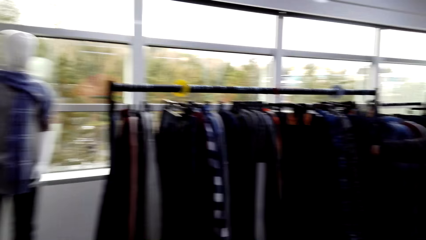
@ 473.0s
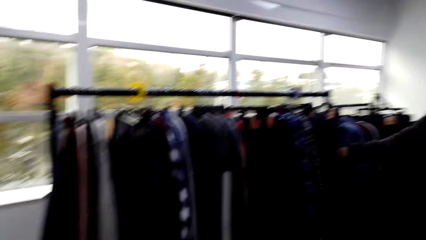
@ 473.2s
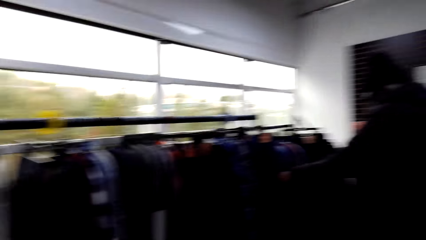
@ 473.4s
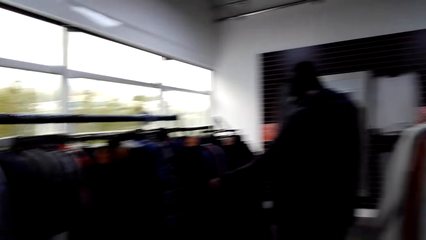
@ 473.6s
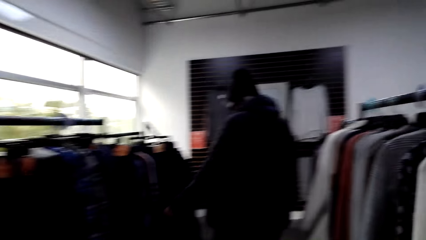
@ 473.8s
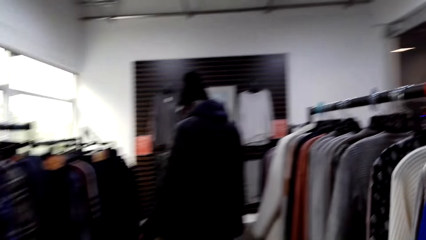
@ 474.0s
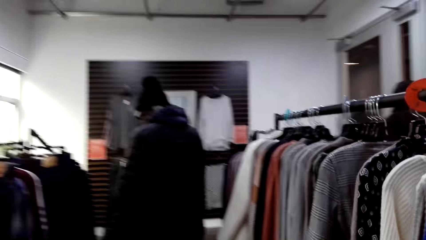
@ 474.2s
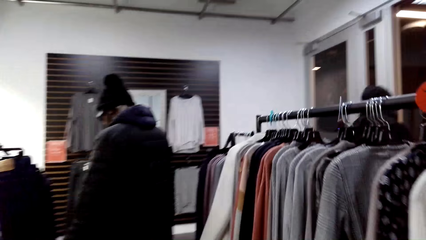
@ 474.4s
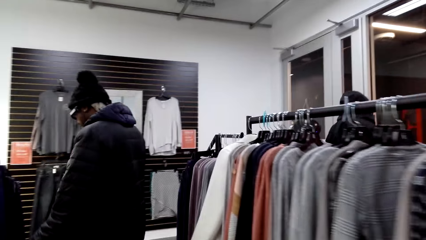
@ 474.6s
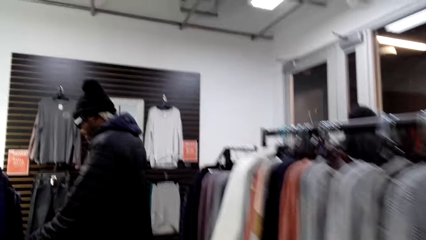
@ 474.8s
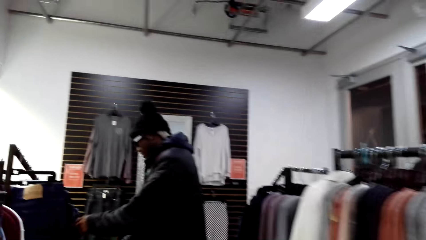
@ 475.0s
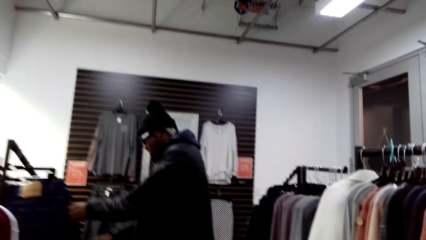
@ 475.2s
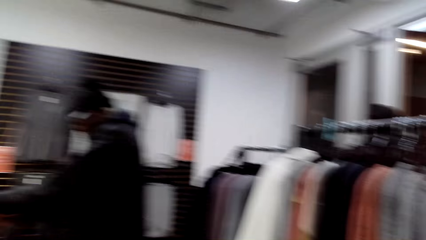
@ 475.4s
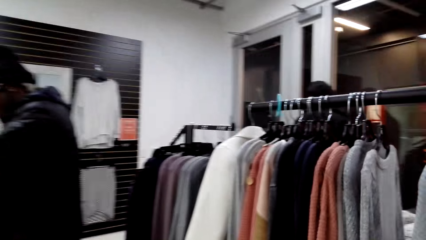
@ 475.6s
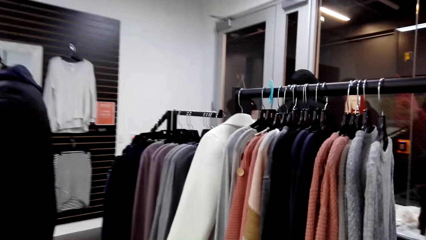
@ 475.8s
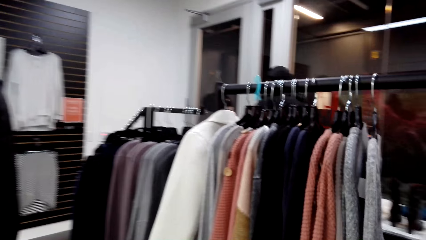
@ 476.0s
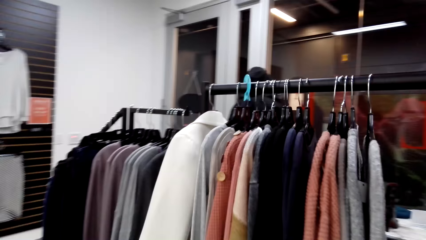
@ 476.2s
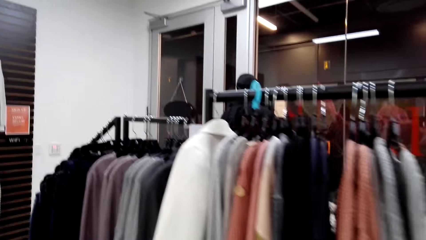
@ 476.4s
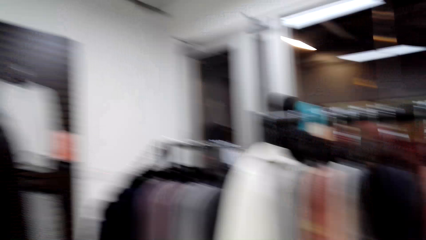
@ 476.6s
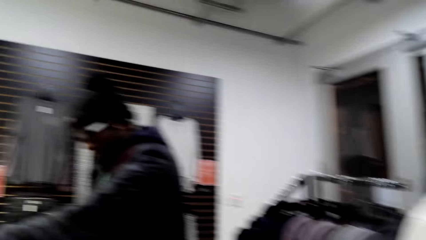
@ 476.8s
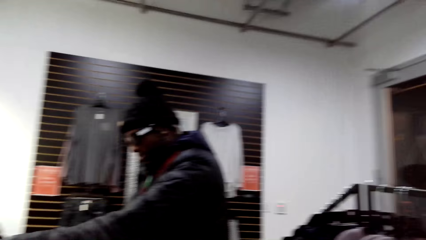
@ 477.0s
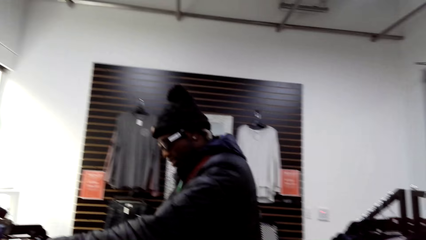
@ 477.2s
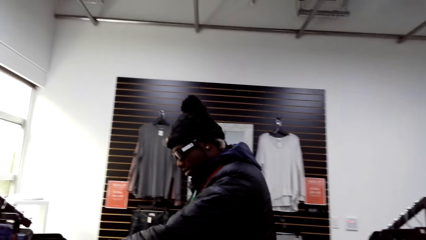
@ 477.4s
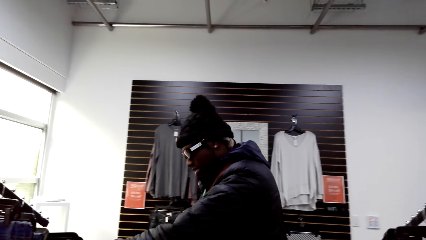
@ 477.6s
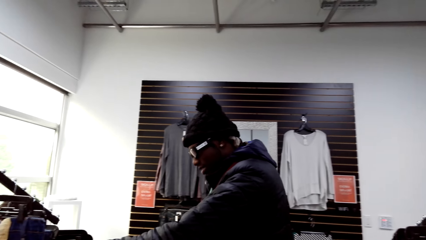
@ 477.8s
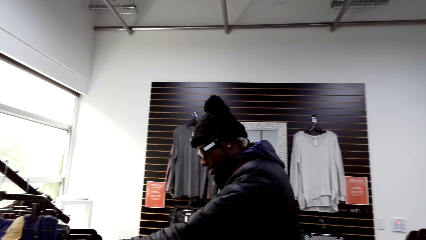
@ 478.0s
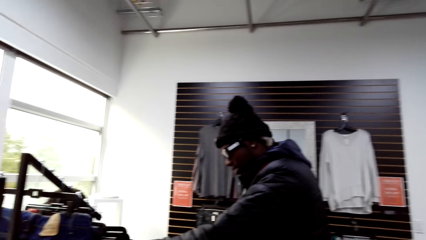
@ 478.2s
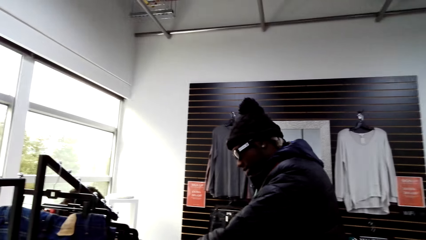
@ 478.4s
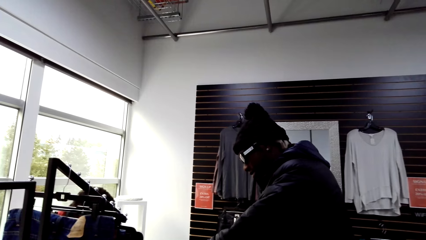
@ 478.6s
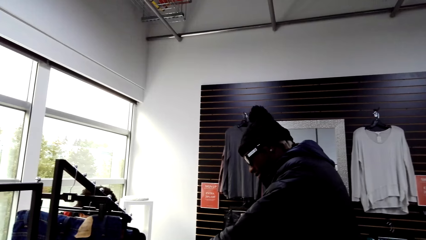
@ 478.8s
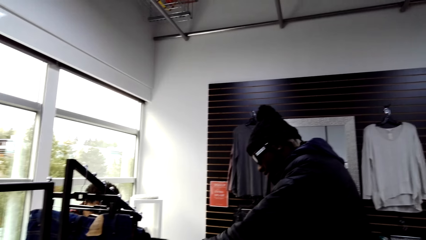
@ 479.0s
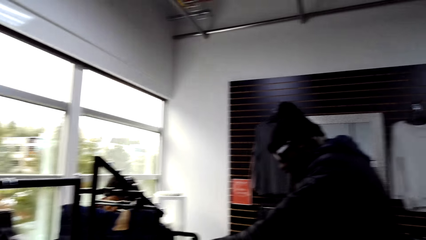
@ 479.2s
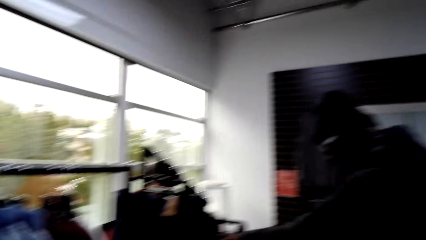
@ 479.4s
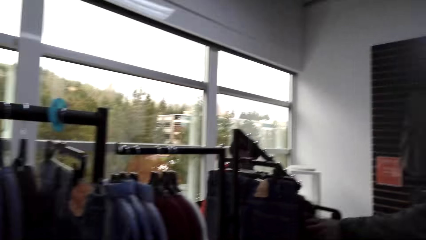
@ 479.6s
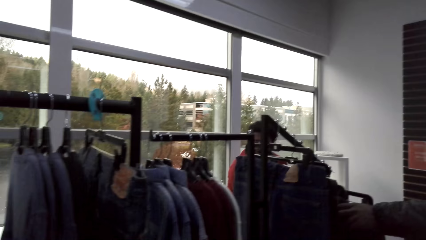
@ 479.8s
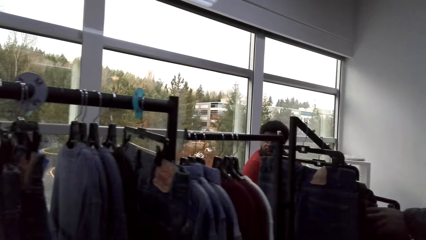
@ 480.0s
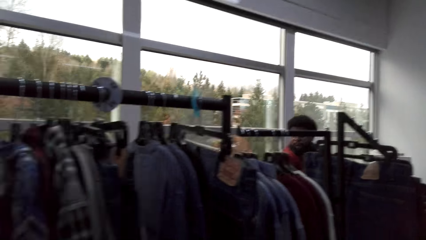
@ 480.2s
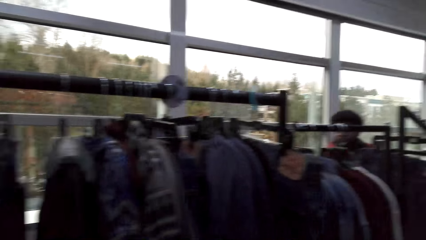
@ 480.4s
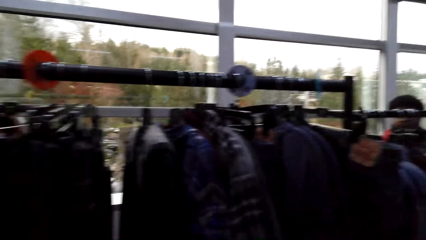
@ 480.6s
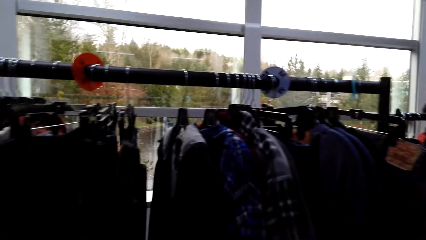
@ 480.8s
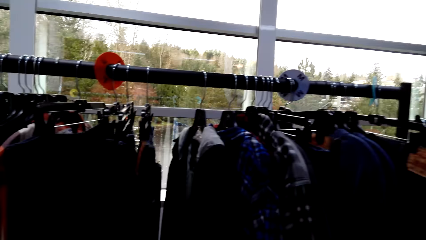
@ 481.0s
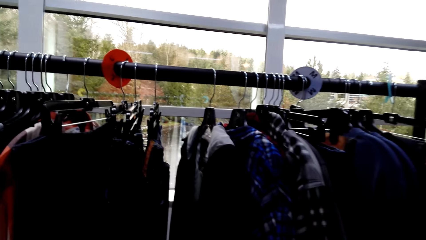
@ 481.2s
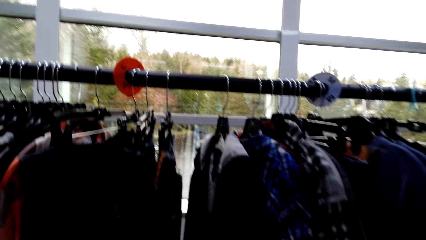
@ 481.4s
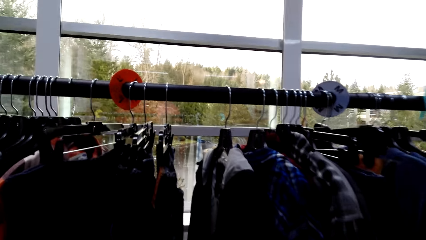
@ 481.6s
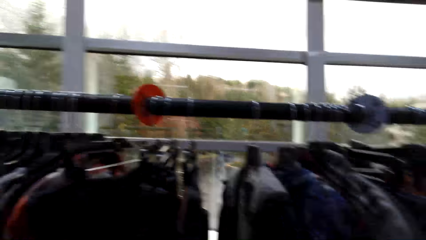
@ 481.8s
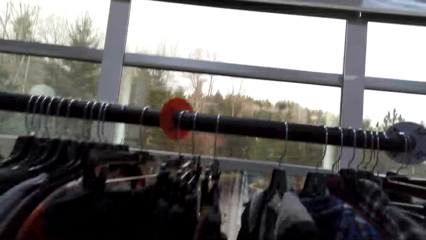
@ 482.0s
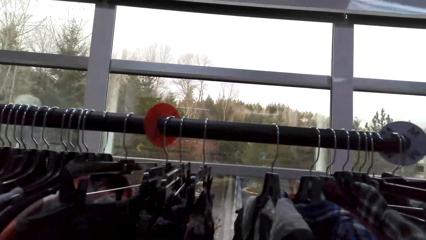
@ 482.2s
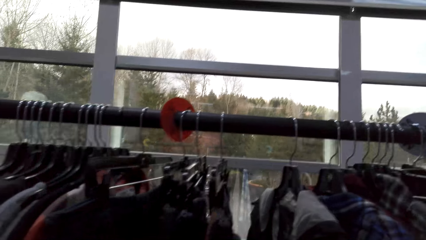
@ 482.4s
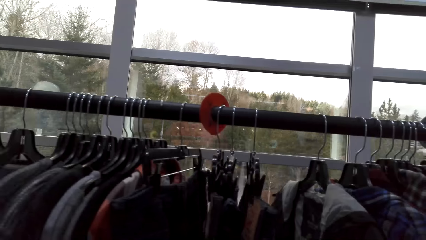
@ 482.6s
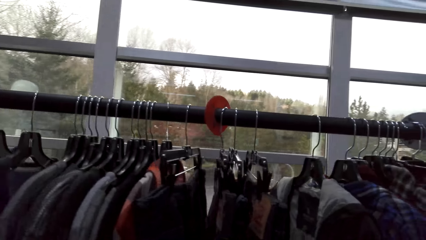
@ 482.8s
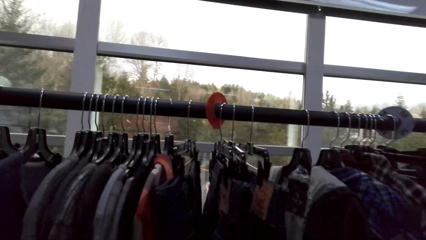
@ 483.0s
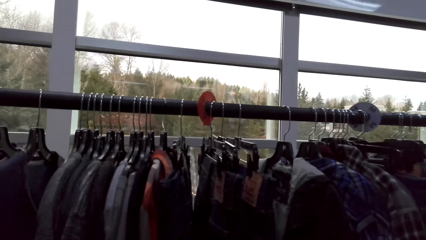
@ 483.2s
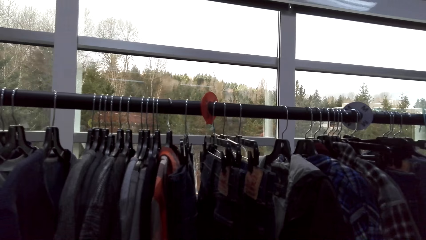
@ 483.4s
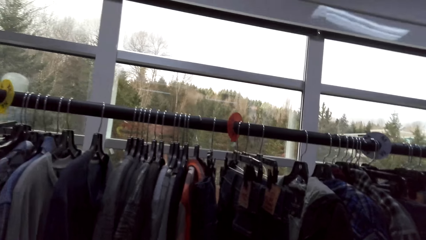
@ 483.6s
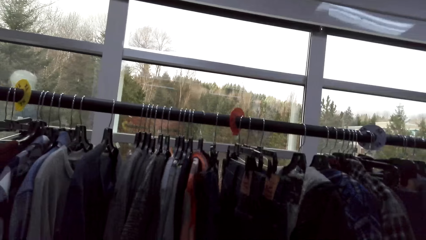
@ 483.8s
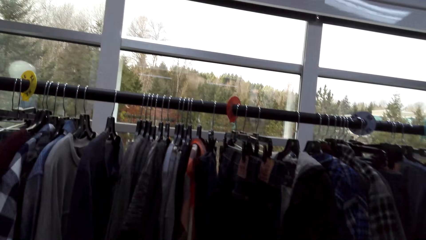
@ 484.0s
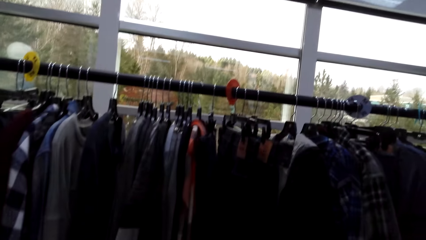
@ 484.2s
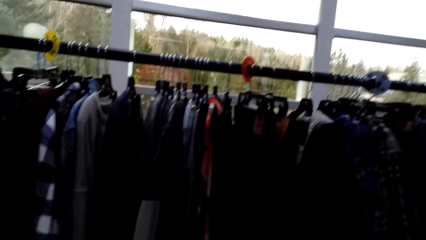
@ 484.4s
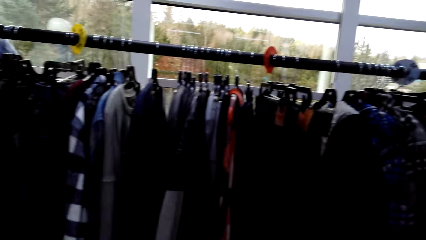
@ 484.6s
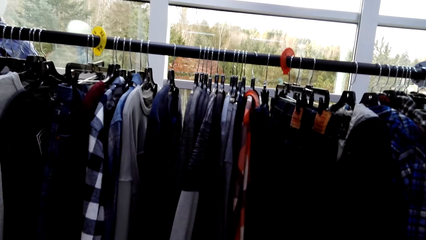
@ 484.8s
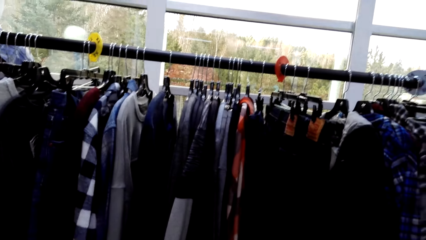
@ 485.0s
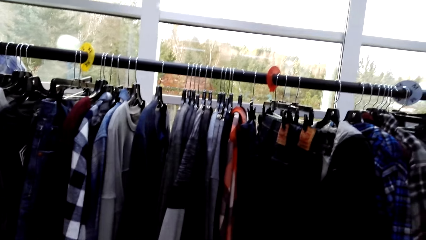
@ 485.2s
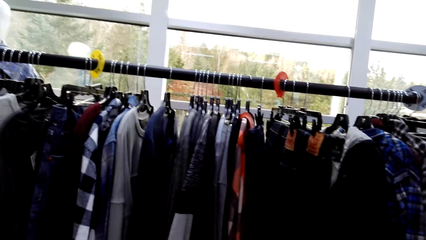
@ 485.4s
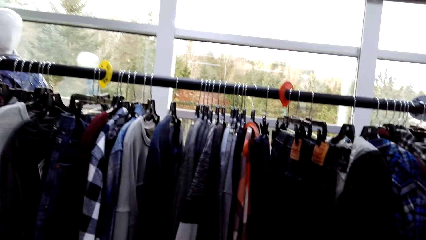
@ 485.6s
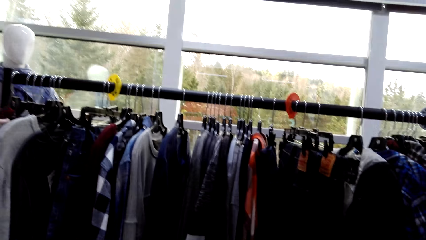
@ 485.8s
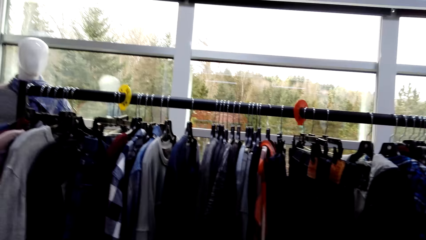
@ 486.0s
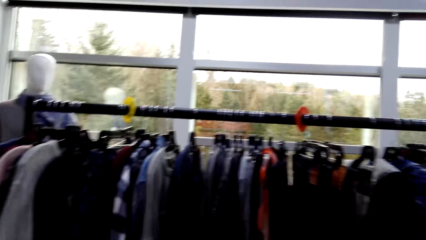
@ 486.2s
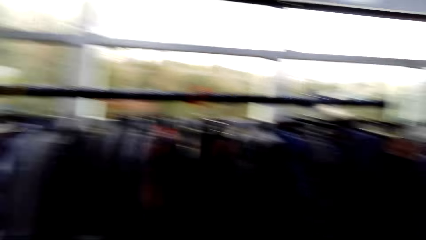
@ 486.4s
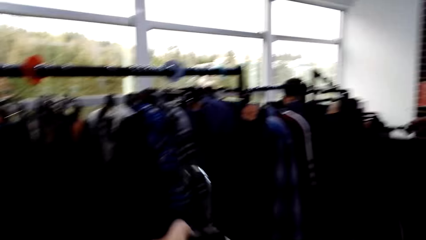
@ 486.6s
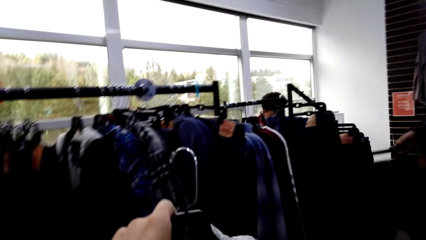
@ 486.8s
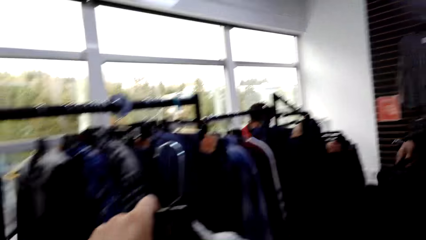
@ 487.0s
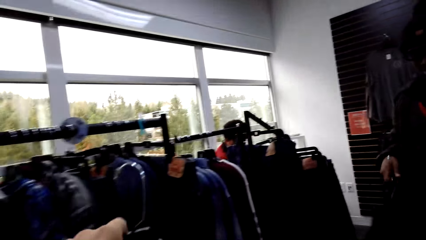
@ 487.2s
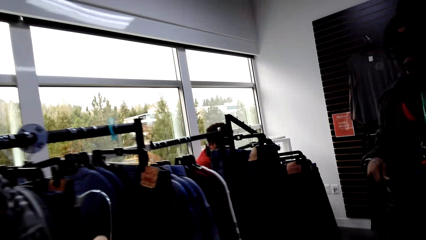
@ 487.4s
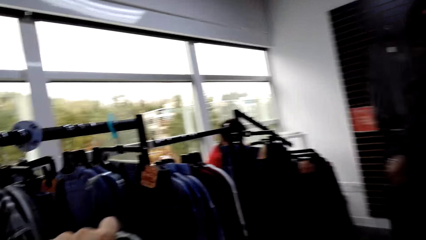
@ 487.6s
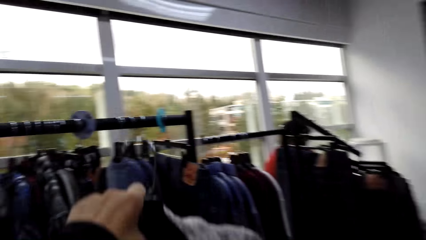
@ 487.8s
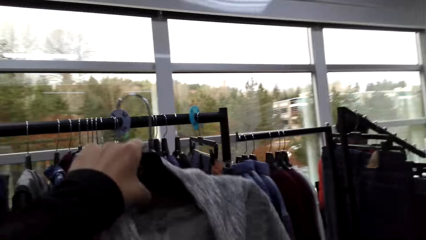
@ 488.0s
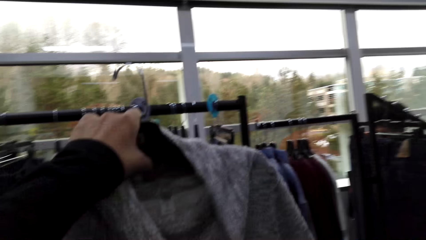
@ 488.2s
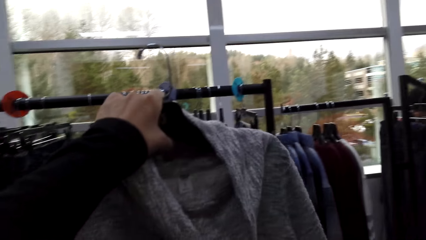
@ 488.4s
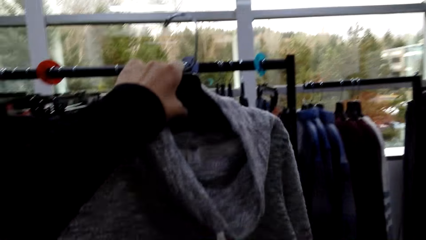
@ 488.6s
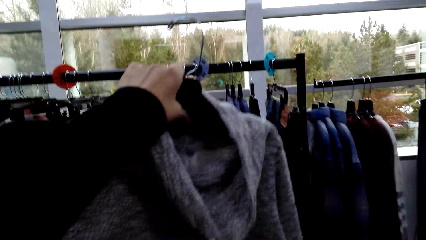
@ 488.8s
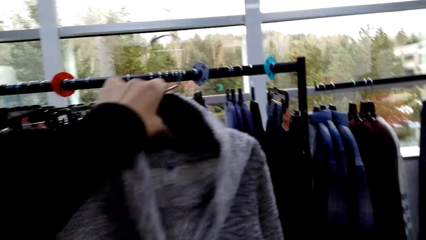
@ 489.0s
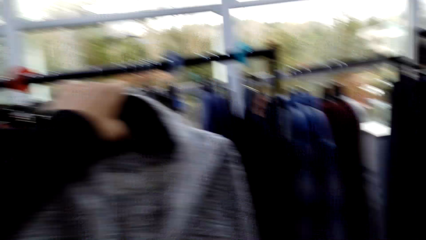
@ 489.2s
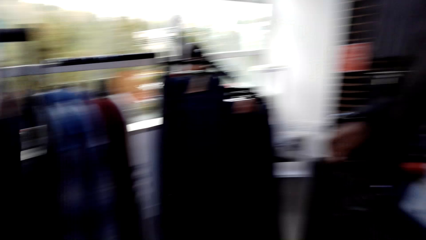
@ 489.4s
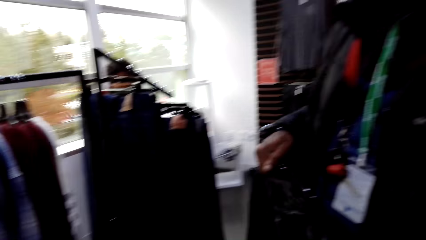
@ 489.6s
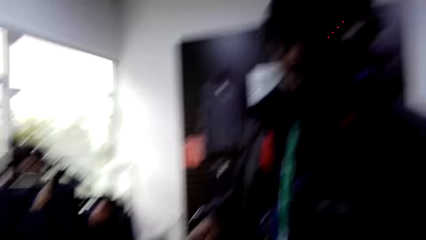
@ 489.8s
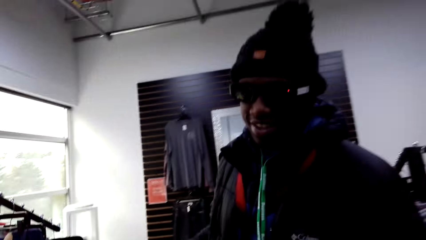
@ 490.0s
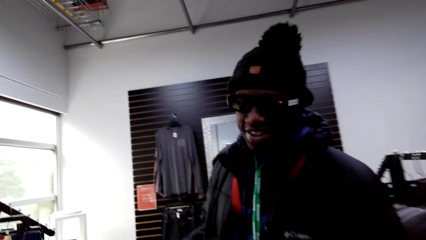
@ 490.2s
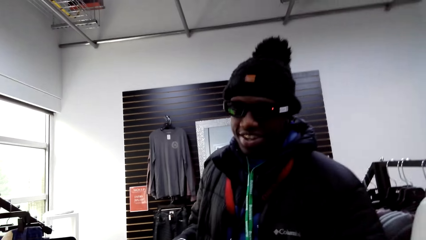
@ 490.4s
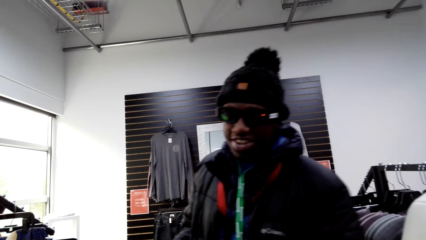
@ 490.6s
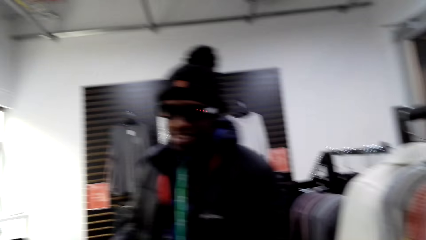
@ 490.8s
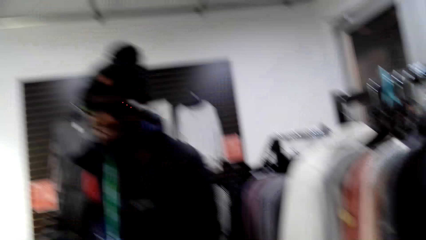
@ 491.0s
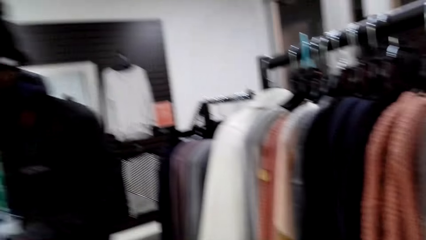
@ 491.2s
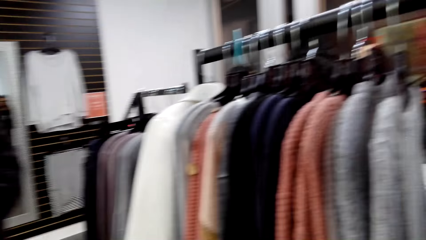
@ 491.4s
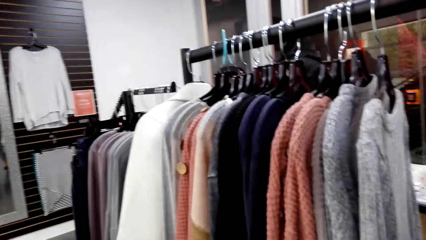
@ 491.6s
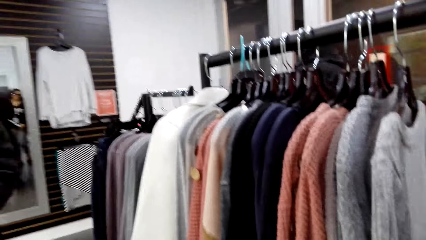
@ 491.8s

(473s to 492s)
A man looks at the clothes from the rack. The camera wearer talks in the clothing store. They move in the clothing store. They look at the cloth. They look around the store.
